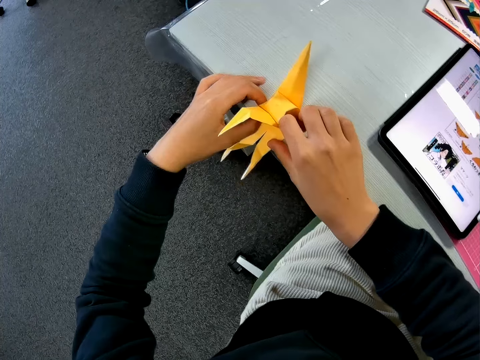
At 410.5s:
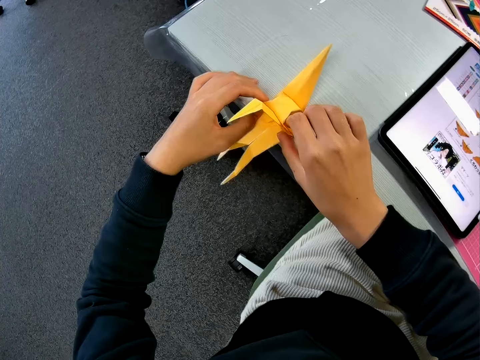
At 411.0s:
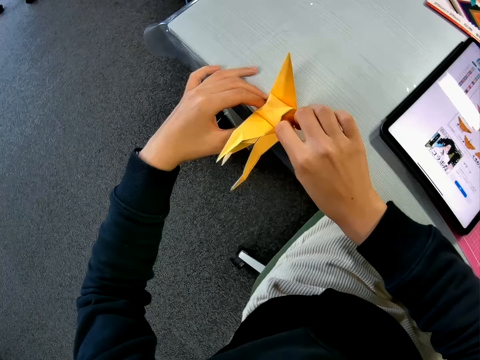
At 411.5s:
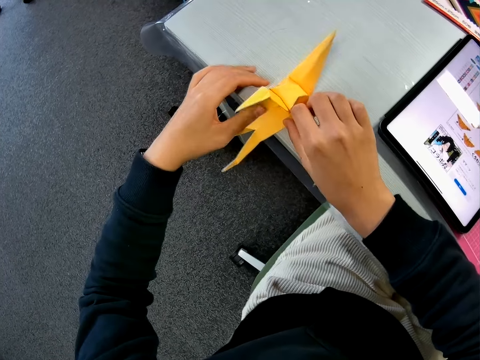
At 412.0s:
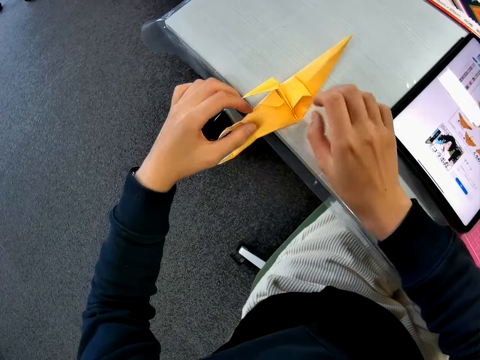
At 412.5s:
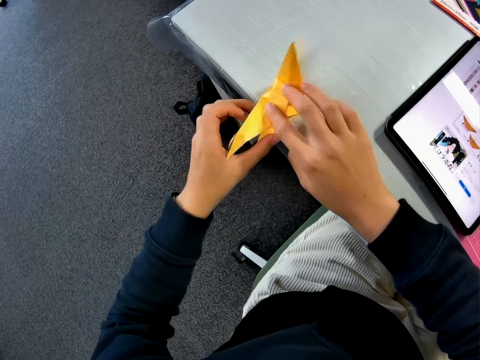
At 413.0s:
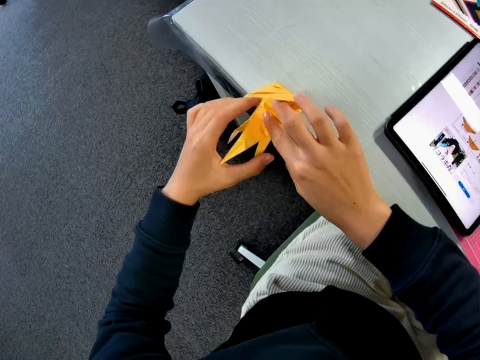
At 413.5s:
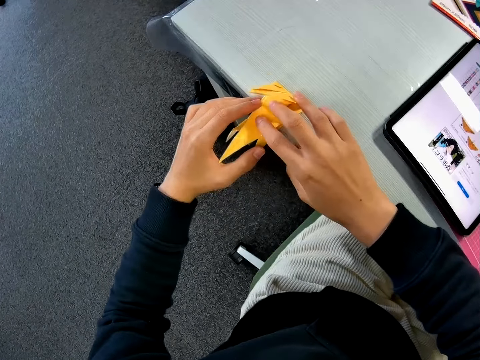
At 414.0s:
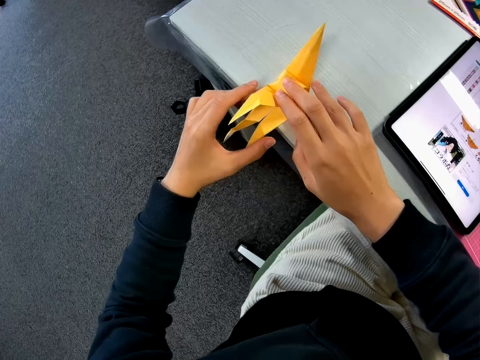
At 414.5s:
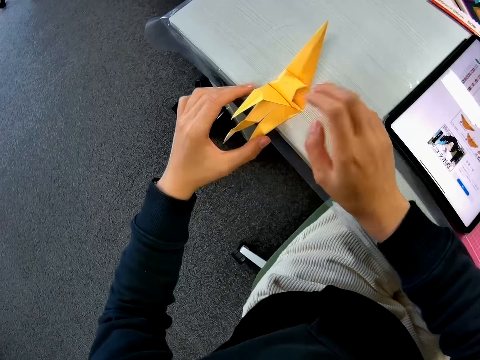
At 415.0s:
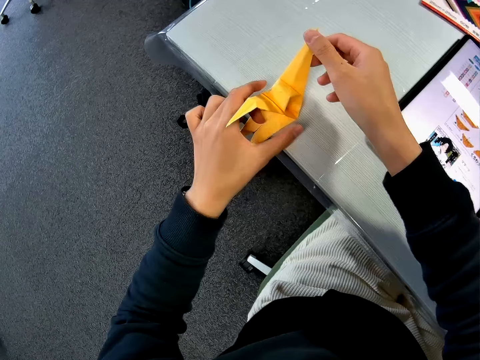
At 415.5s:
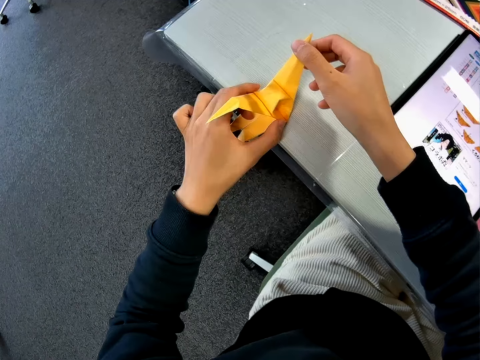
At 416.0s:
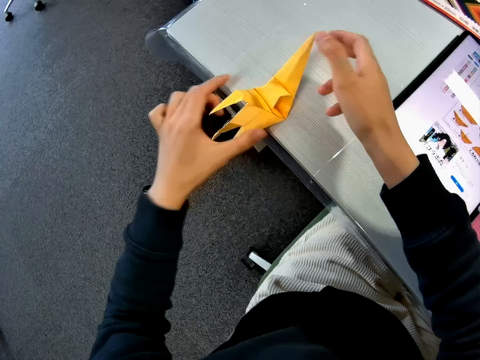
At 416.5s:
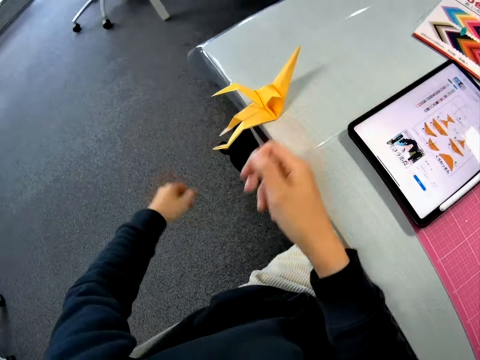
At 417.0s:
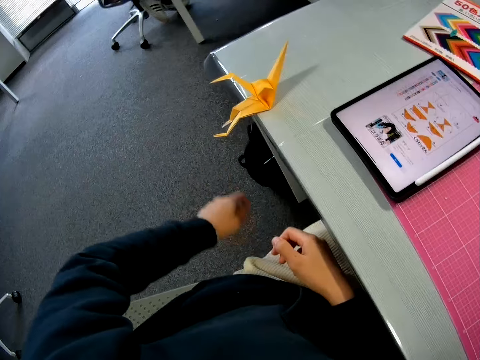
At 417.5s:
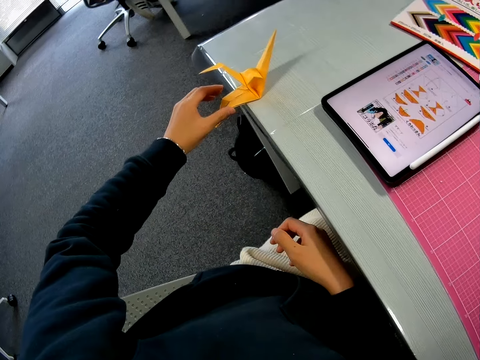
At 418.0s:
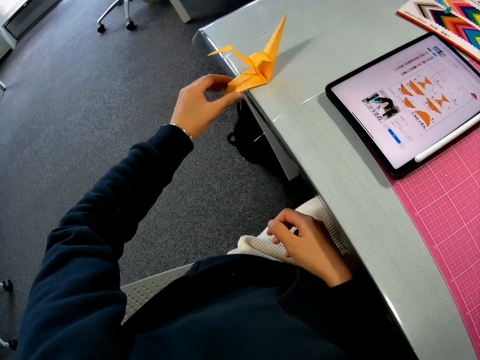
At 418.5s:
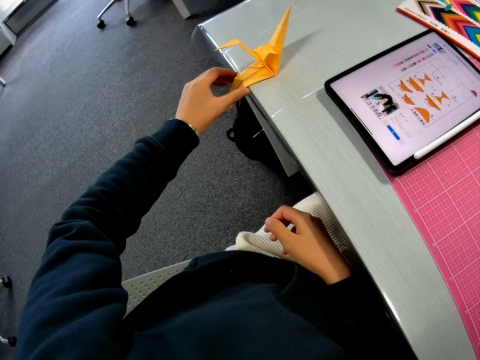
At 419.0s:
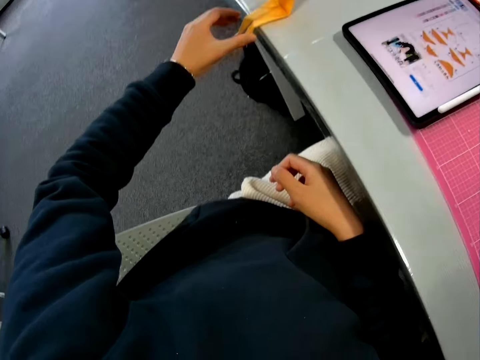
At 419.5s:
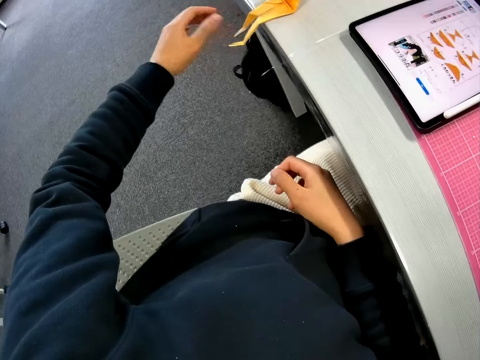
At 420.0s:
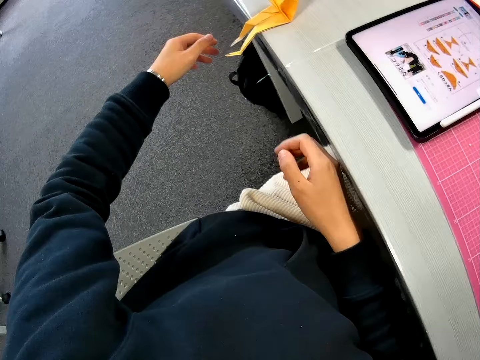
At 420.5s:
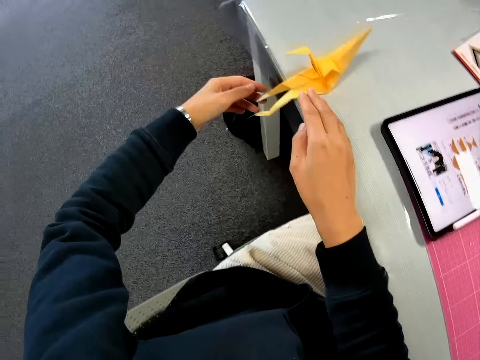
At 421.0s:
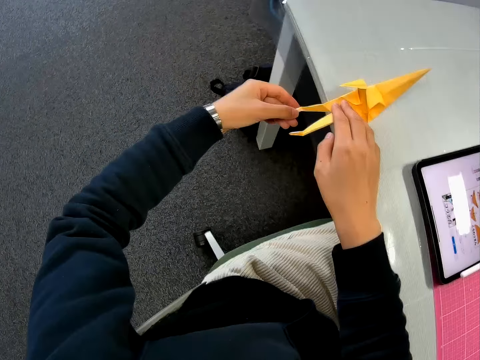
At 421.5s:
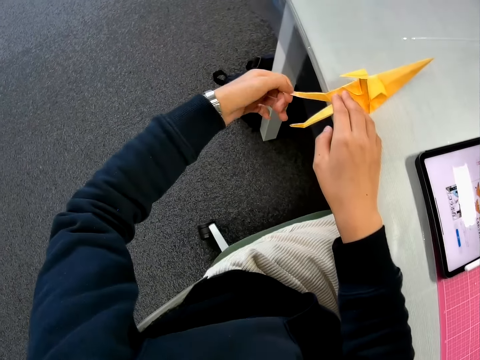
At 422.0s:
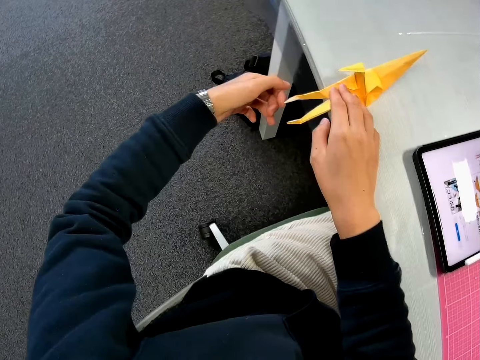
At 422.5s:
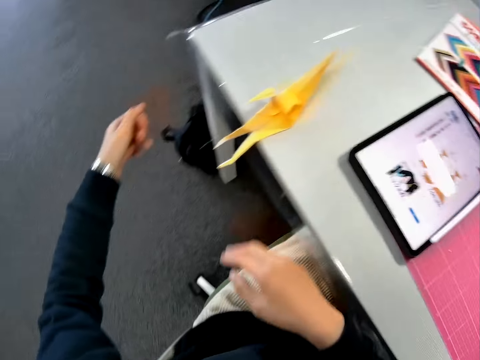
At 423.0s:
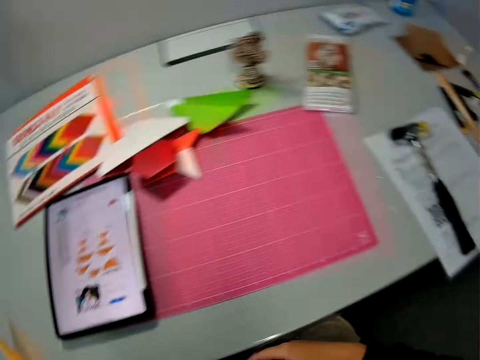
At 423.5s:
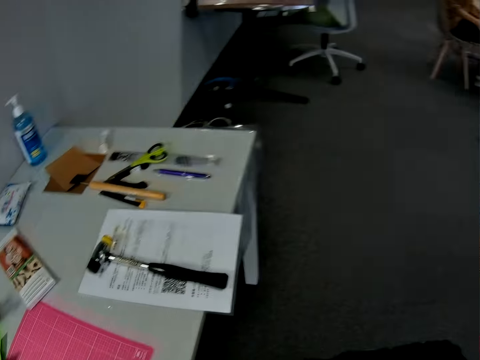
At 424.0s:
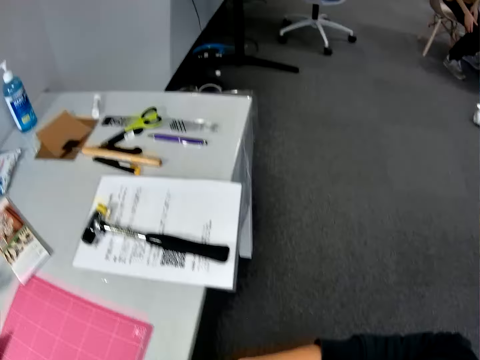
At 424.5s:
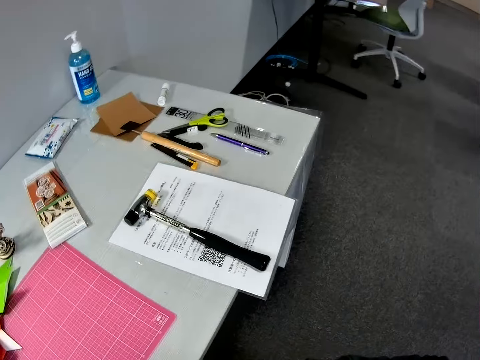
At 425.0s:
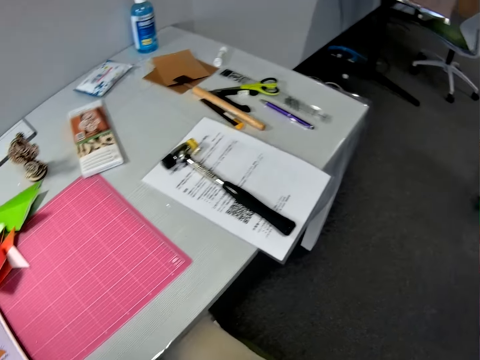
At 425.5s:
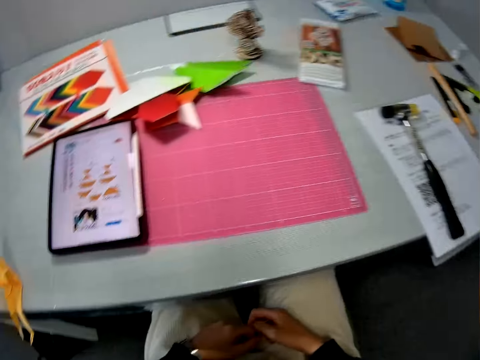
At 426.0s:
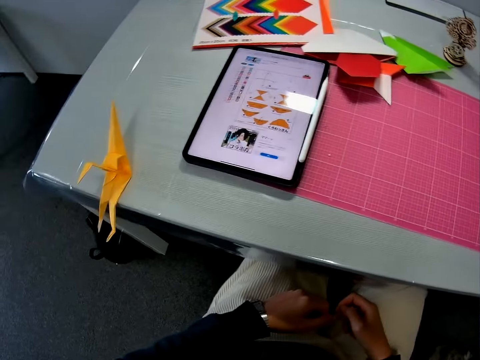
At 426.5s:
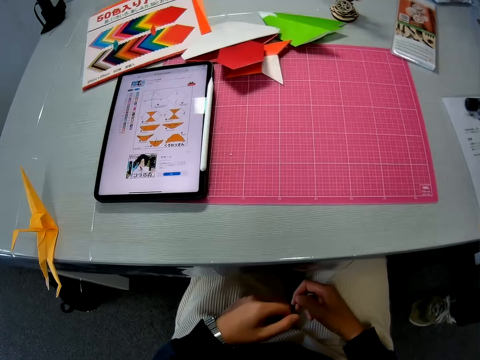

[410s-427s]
The camera wearer presses the origami or yellow paper craft. He moves the origami. He adjusts the yellow paper craft on the table with his left hand. He pushes the origami. He adjusts the yellow paper craft on the table with his hands. He touches the origami. A man stands from a chair. The camera wearer looks around.
